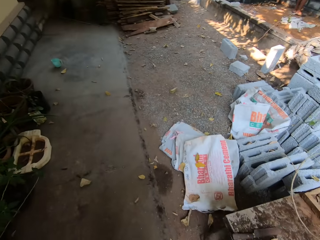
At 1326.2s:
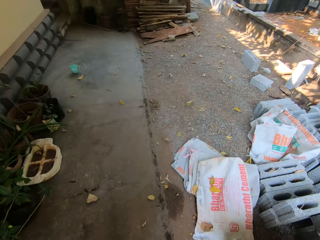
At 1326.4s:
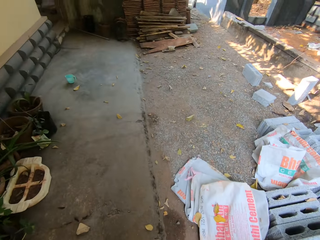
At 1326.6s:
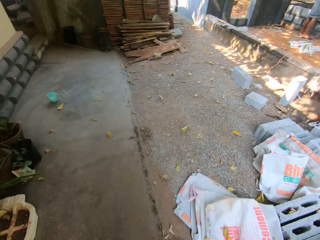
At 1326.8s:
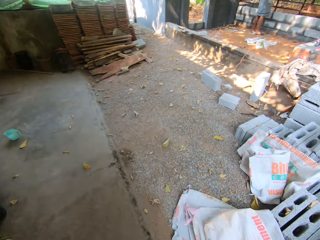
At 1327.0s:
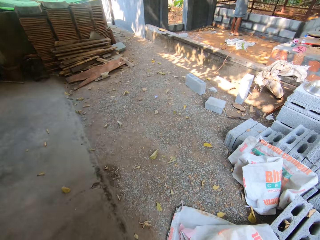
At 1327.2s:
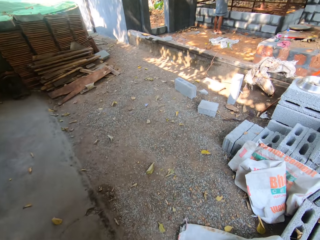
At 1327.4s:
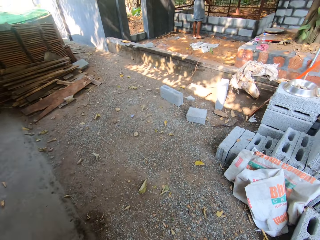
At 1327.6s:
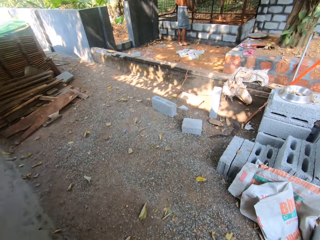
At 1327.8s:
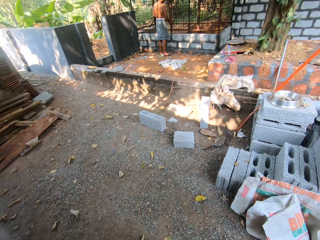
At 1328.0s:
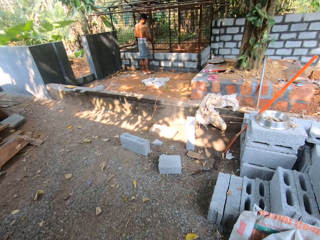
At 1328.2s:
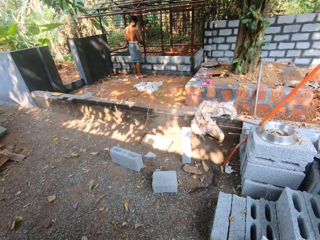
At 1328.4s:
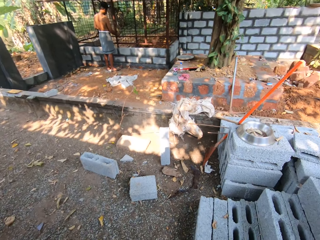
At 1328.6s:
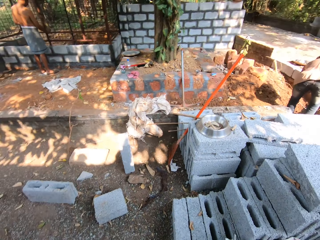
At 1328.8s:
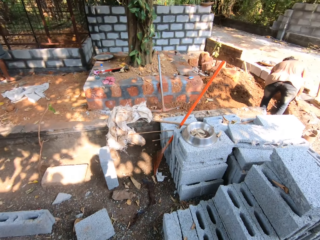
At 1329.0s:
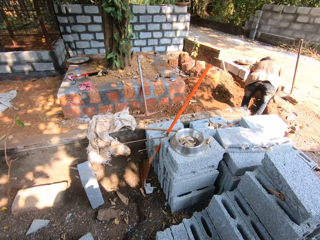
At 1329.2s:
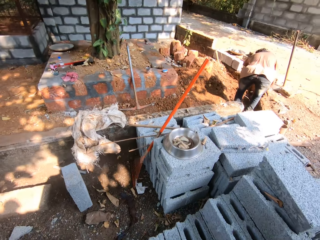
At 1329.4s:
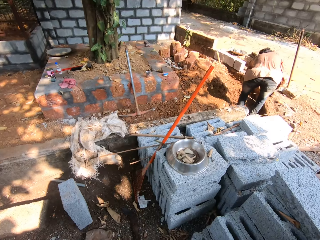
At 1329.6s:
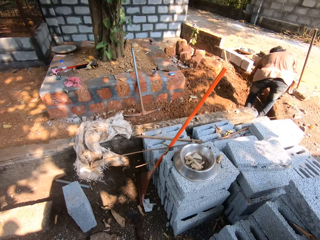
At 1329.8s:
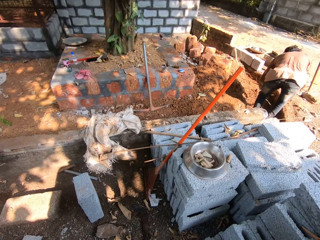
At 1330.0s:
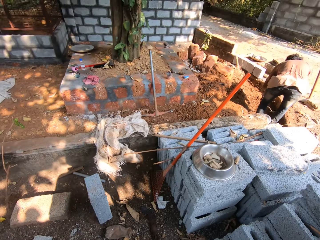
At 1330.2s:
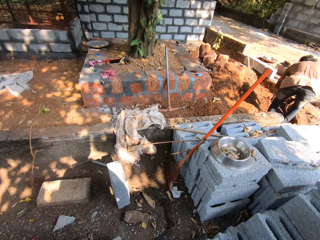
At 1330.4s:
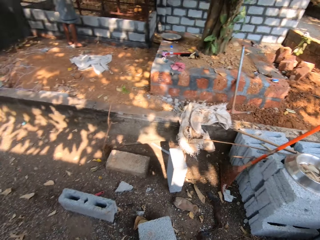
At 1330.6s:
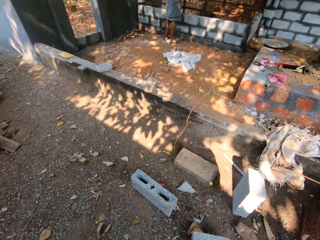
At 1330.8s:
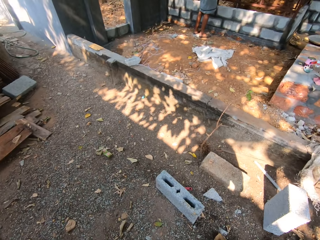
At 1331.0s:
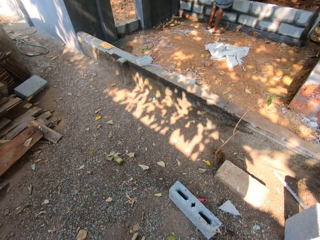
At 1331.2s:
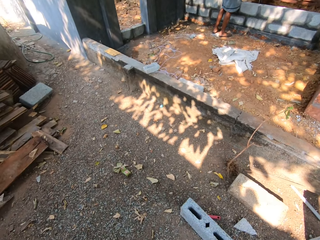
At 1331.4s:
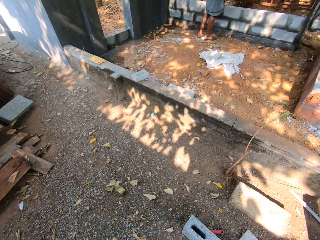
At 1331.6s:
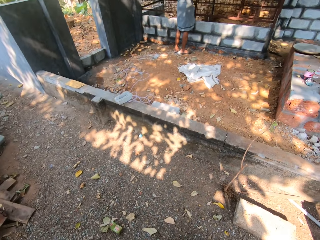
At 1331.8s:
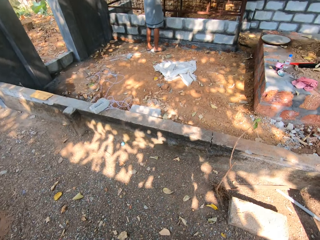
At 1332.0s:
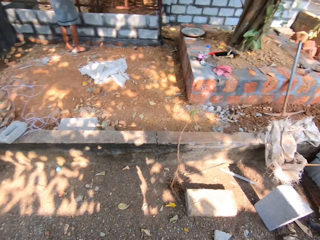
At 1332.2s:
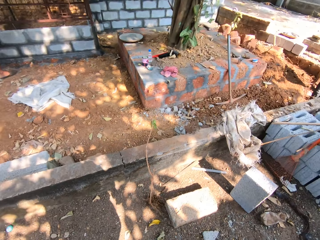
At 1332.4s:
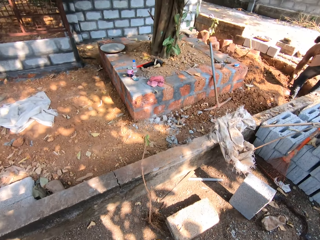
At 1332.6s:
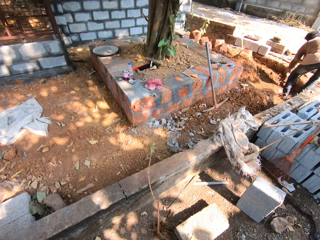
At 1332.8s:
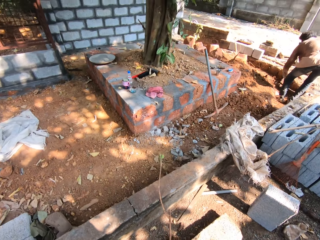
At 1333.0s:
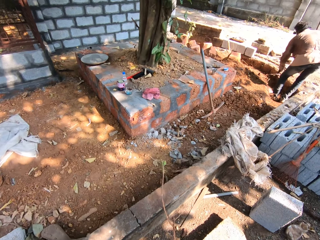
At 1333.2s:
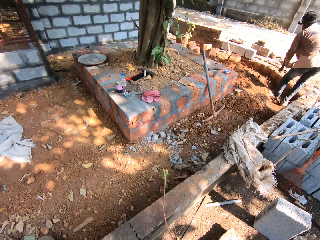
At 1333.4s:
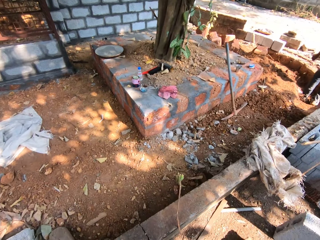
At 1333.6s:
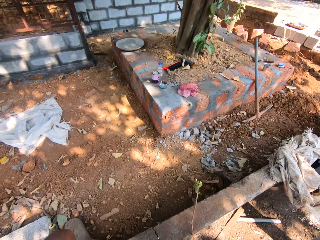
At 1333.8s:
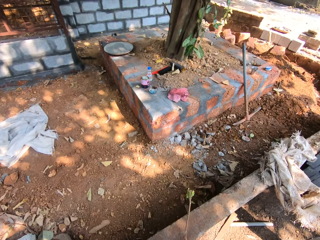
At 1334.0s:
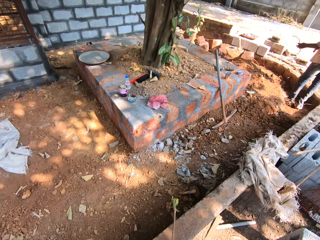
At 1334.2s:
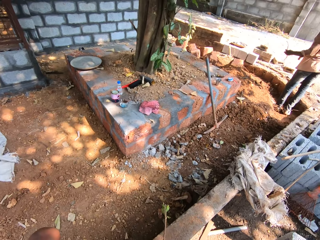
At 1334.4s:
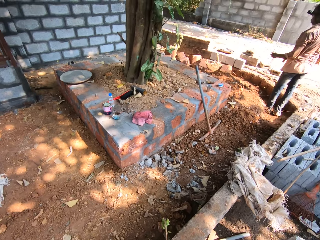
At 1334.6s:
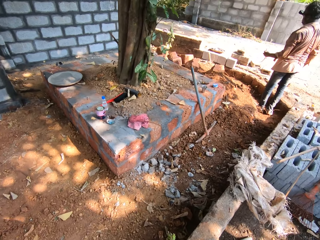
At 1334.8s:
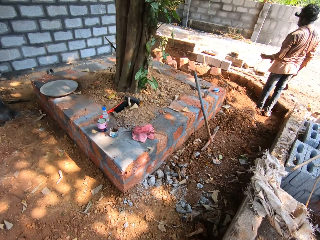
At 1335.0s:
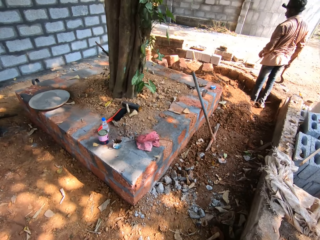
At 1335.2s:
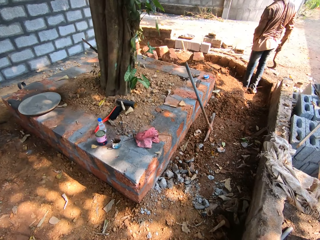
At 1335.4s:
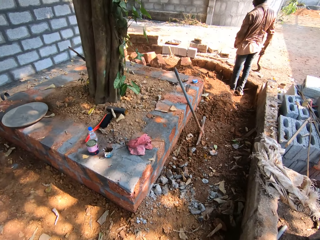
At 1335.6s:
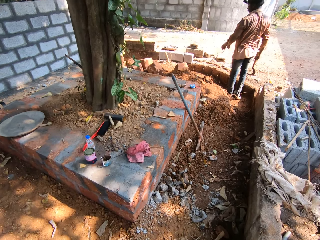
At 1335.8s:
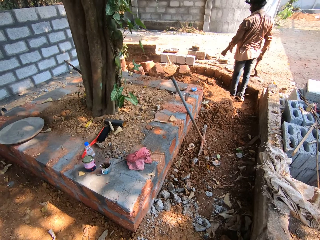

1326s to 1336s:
The camera wearer walks around. A man cuts weed roots with a sickle in his right hand.

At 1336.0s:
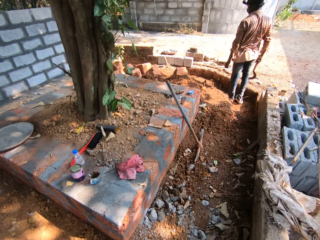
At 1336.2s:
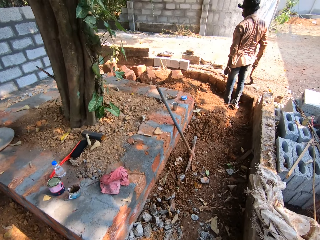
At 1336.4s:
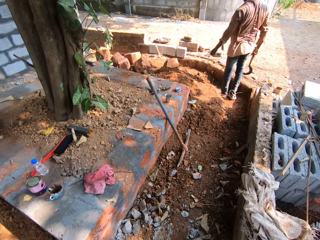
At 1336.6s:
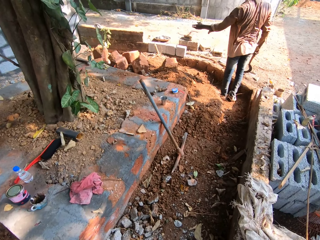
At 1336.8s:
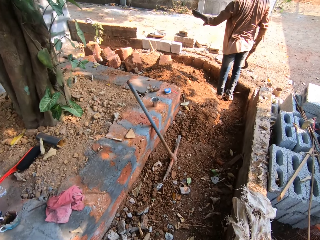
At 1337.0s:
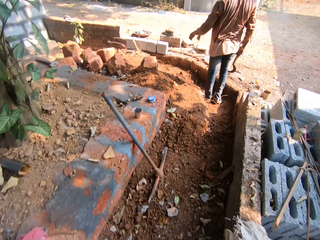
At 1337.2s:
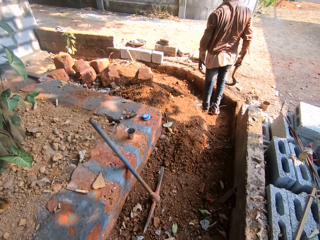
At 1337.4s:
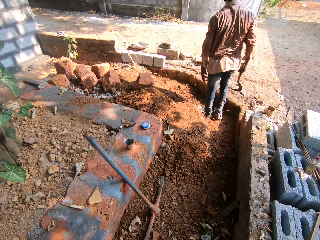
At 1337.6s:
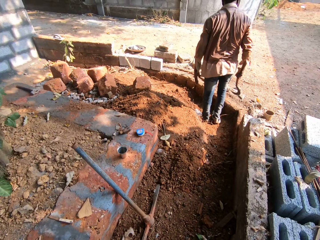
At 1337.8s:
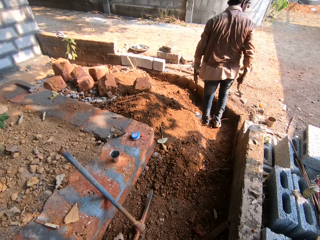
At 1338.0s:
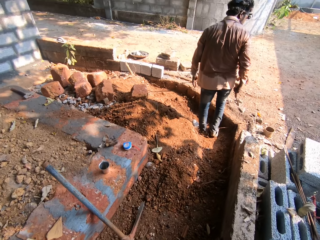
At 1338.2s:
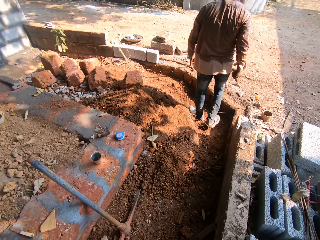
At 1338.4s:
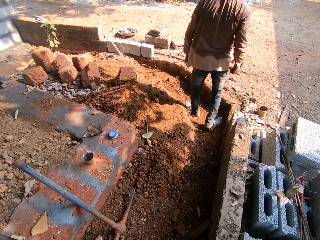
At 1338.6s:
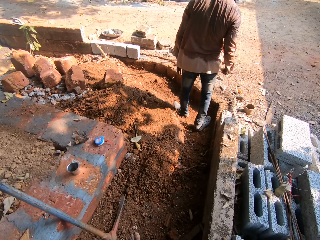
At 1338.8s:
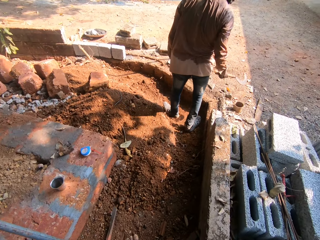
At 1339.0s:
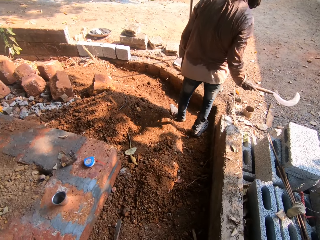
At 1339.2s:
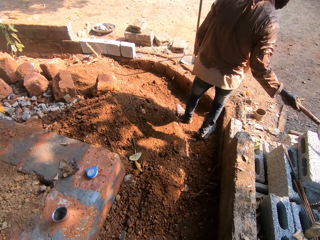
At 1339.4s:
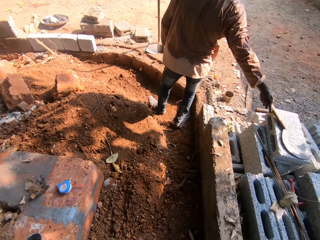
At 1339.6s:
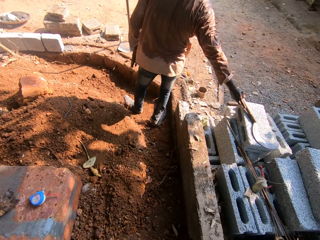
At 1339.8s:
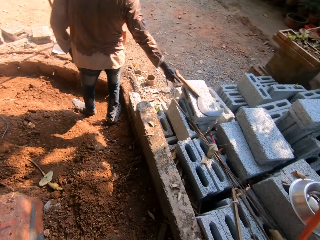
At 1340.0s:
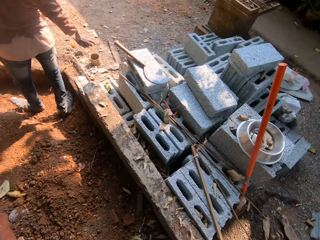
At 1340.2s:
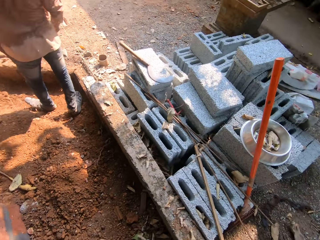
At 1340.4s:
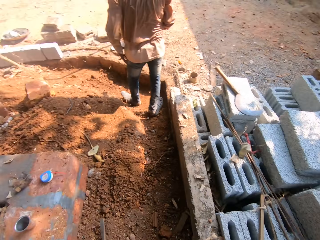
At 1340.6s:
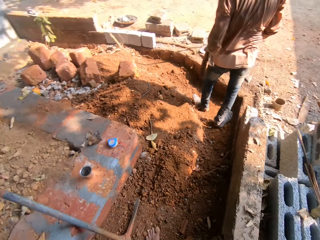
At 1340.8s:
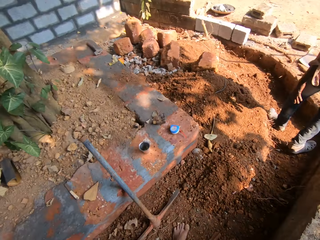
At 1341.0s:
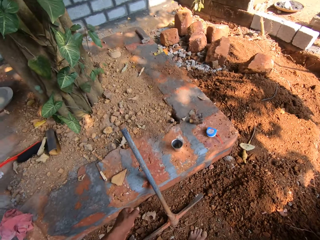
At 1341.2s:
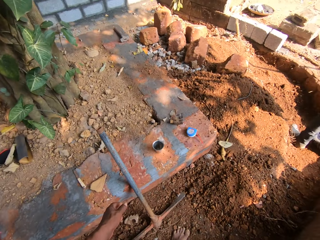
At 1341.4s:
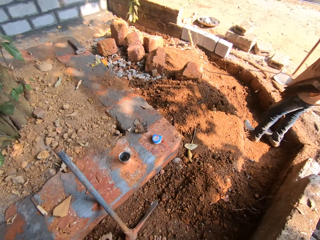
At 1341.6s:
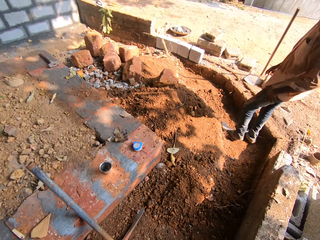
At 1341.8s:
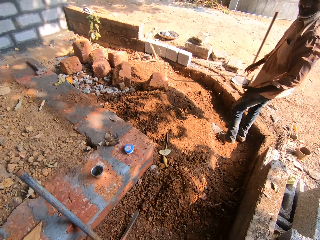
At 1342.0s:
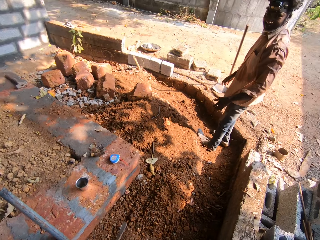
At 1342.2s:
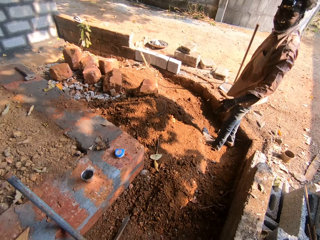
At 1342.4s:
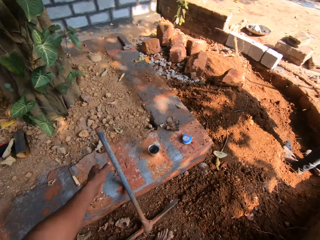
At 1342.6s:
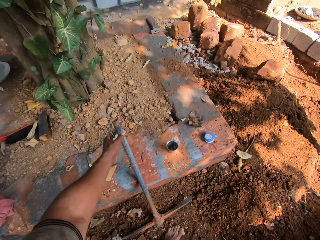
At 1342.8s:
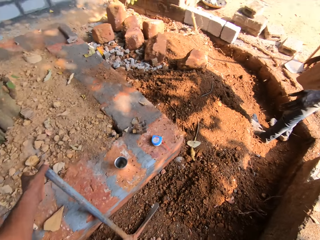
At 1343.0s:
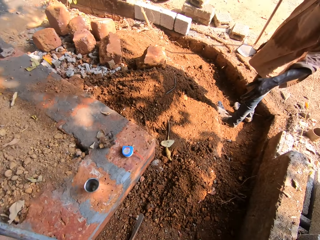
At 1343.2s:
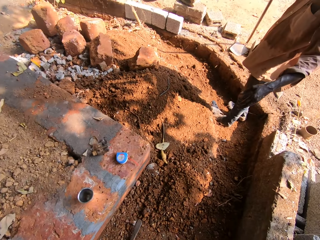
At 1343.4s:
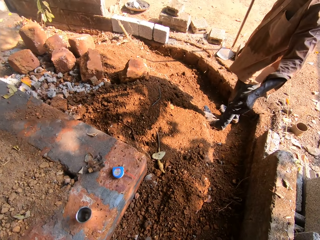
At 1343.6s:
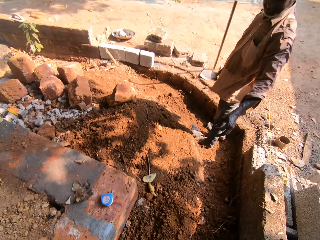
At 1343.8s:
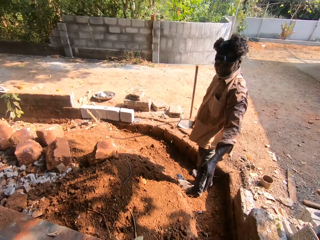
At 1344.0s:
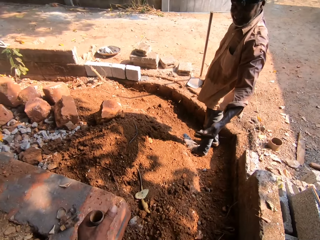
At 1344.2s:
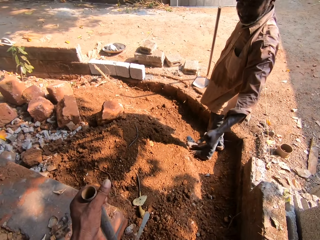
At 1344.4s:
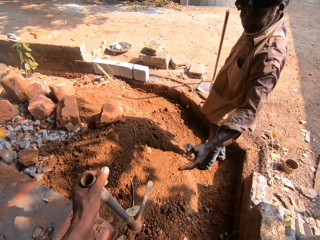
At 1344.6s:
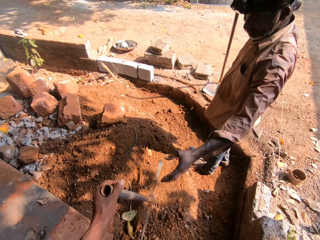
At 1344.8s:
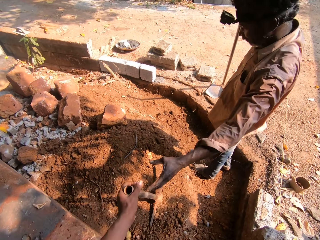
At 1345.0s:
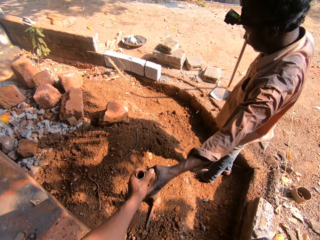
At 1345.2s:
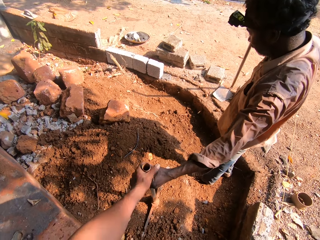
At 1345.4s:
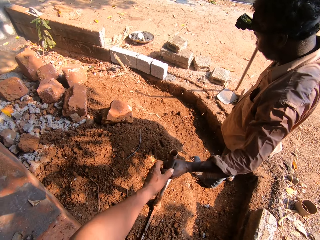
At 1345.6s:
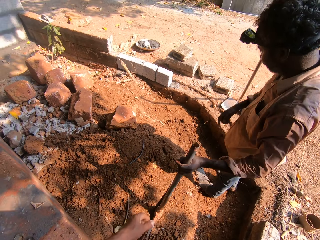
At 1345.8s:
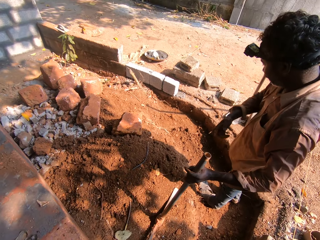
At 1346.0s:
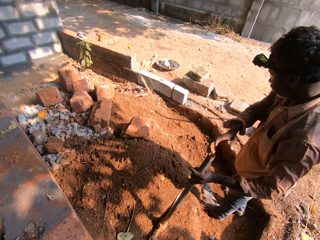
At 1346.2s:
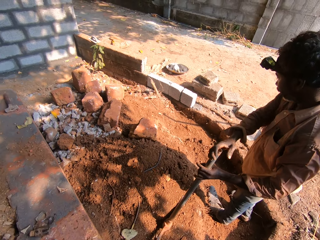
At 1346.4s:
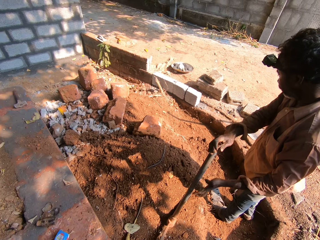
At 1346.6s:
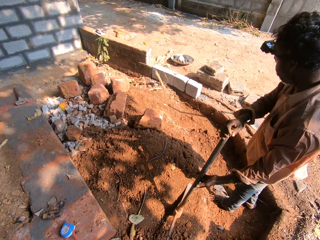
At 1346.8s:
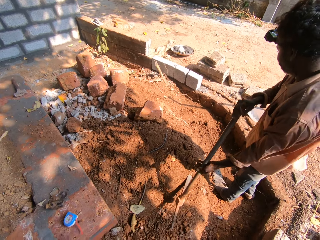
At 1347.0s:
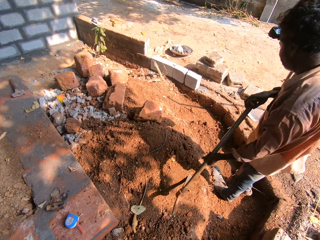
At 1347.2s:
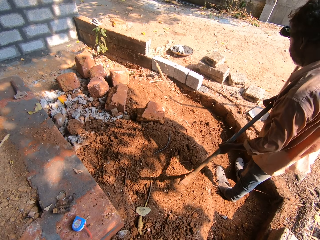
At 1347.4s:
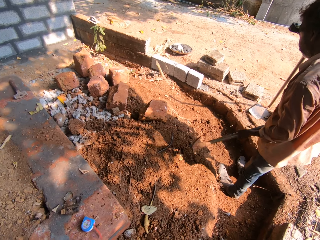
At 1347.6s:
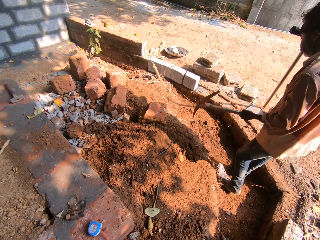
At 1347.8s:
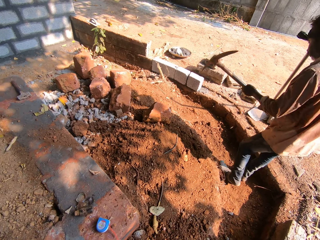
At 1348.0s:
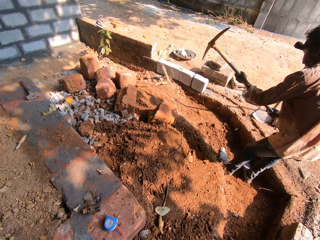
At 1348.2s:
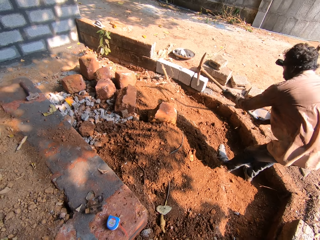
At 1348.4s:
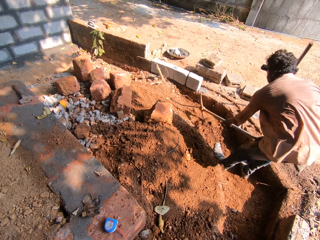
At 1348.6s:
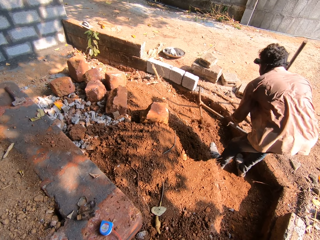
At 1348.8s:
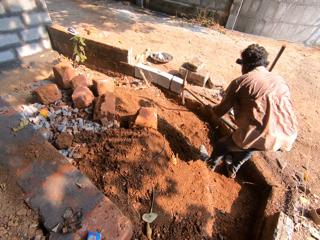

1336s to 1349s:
A man throws a weed root in his left hand on the ground. The man drops the sickle on a concrete block with his right hand. The camera wearer looks around. He holds a pick axe on the ground with his left hand. He picks up the mattock. He carries the pick axe with his left hand. He hits the pick axe in his left hand on the ground. He passes the pick axe in his left hand to the left hand of the man. The man holds the pick axe with both hands. The man digs the ground with the pick axe in both hands.
